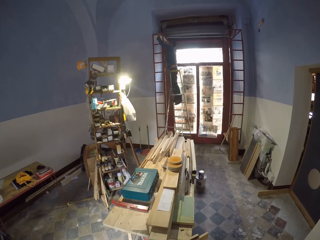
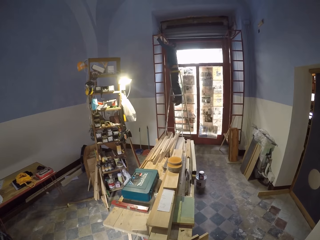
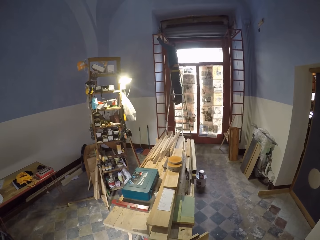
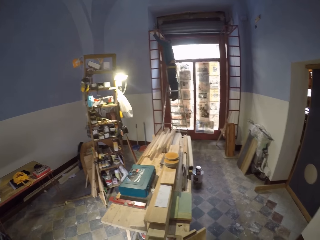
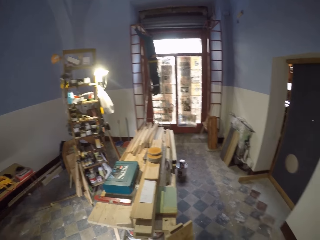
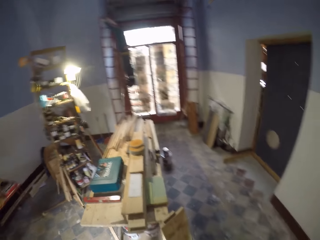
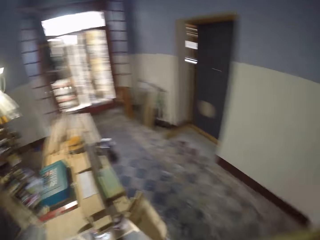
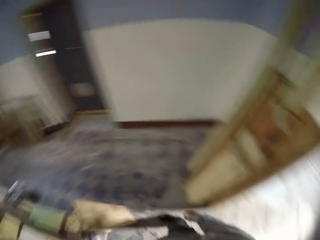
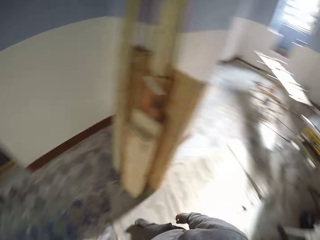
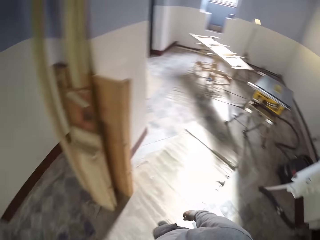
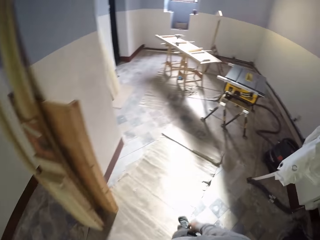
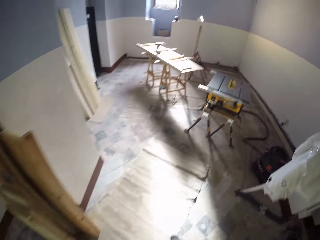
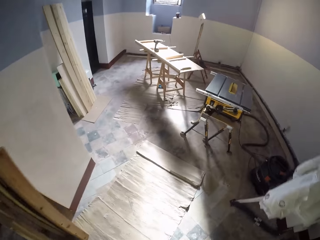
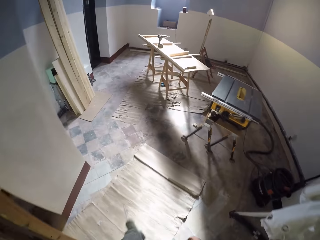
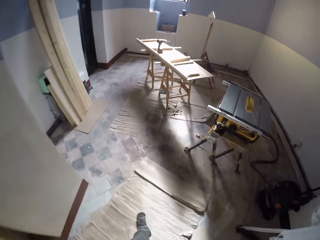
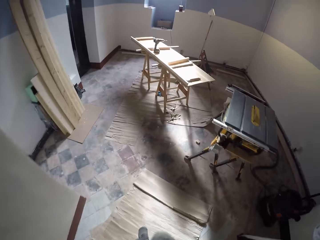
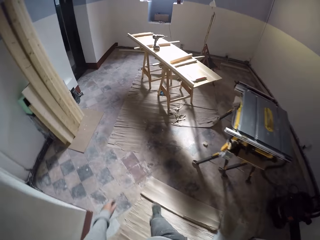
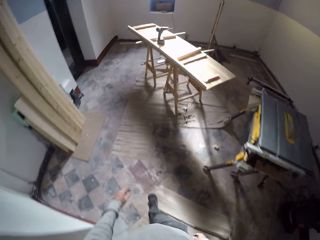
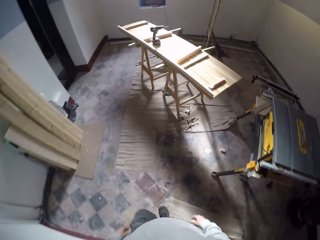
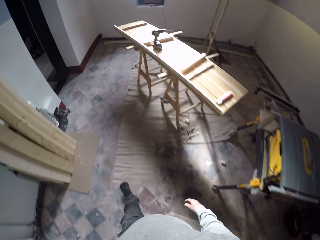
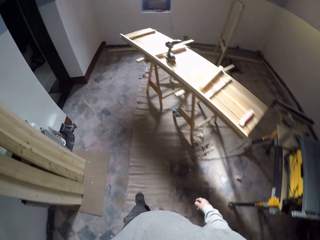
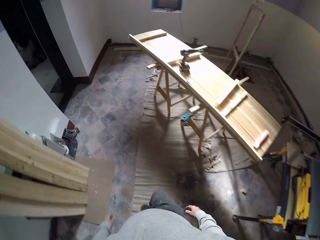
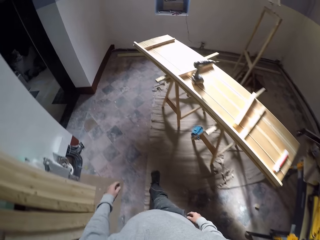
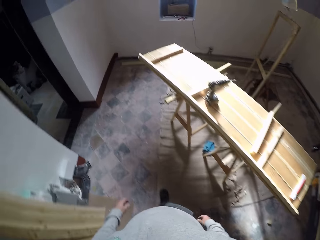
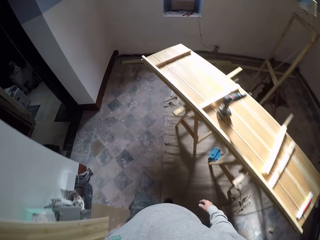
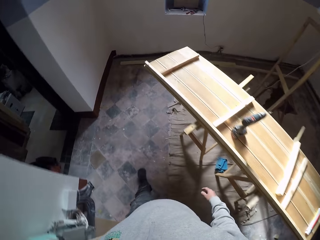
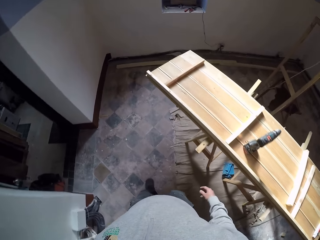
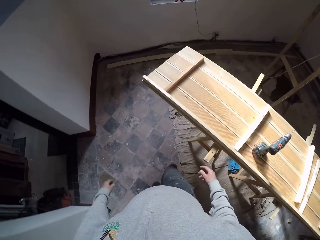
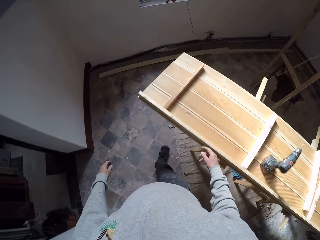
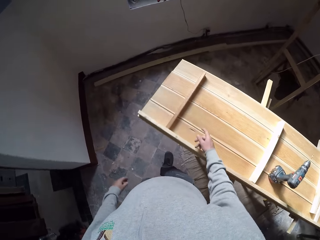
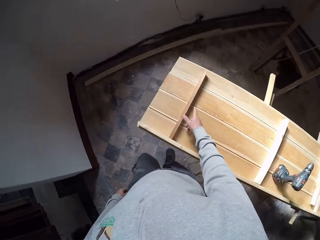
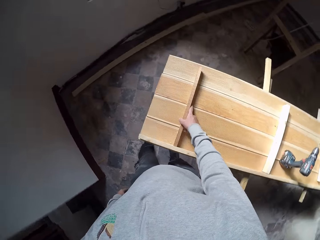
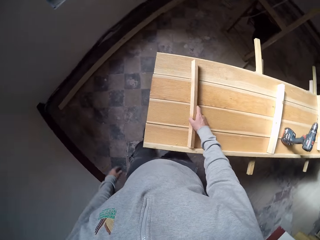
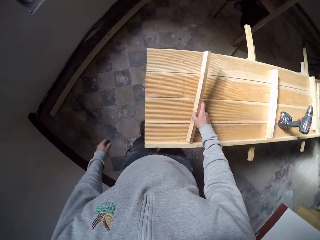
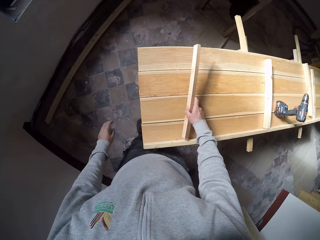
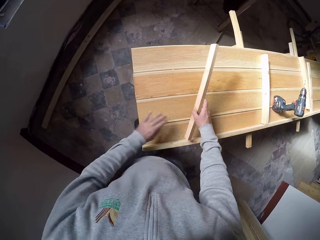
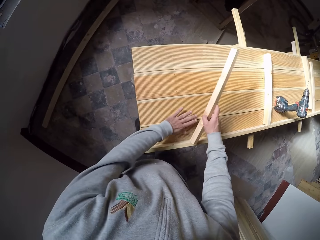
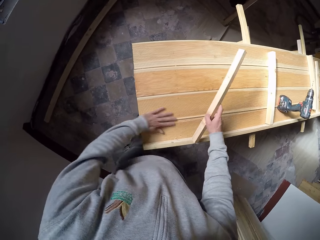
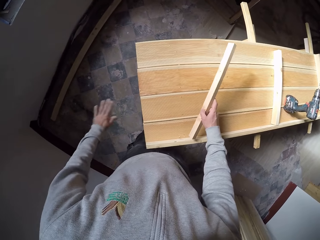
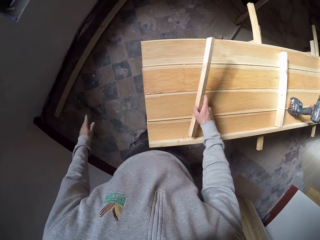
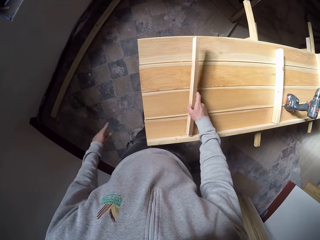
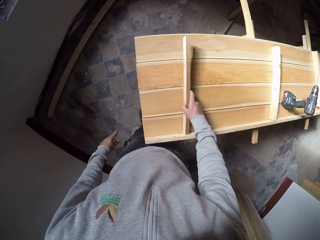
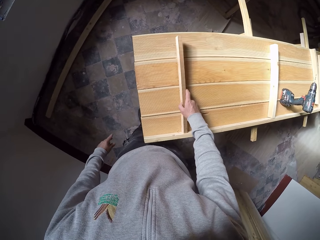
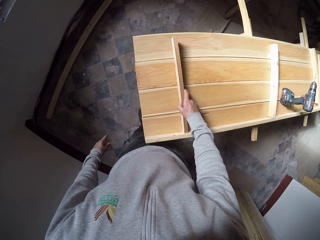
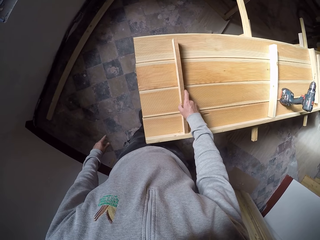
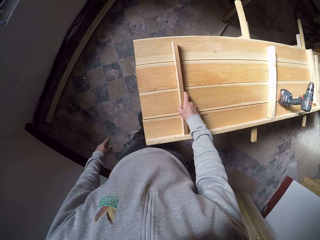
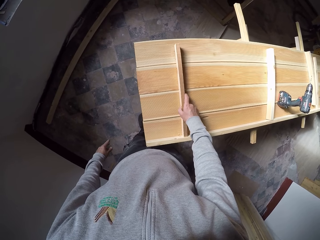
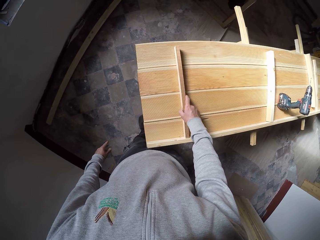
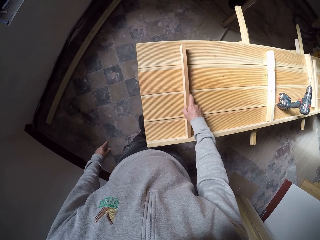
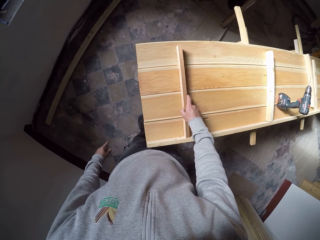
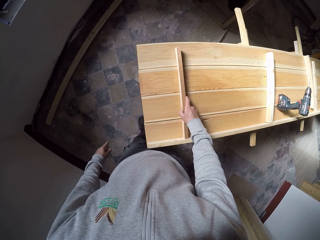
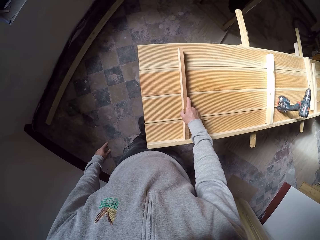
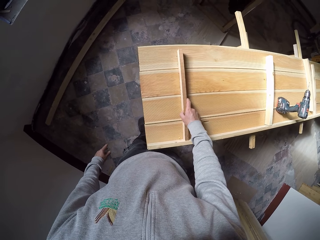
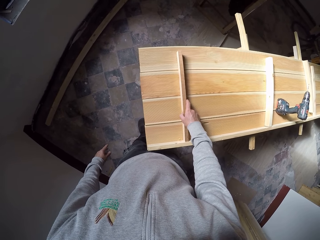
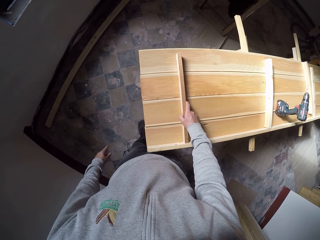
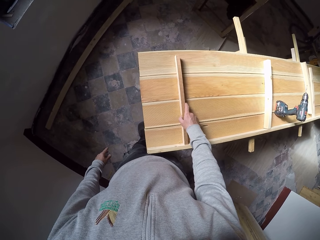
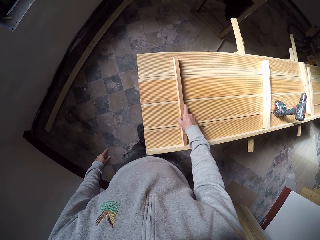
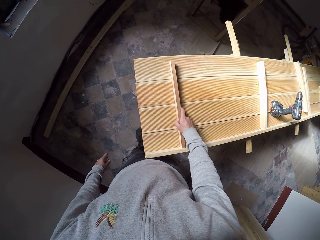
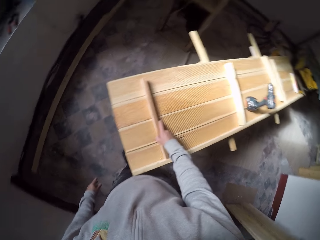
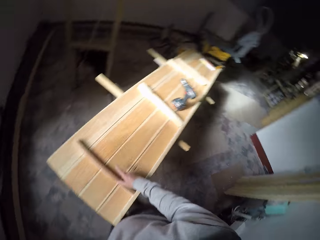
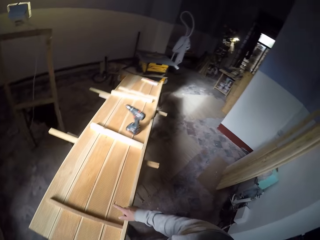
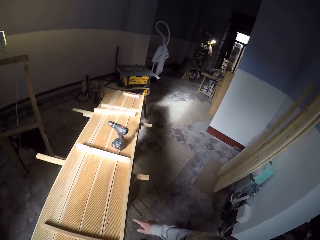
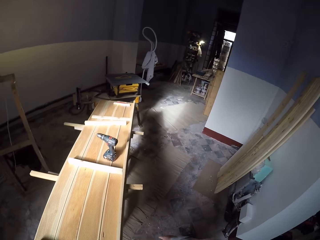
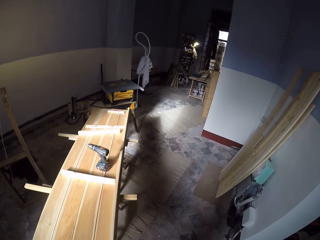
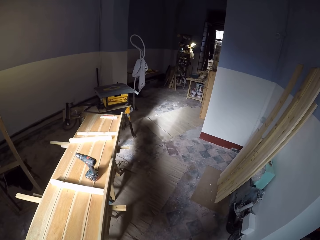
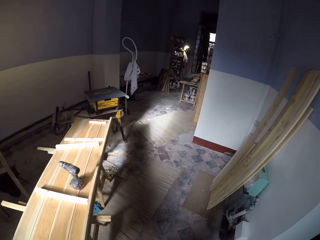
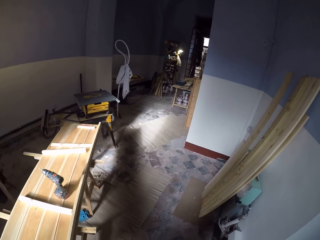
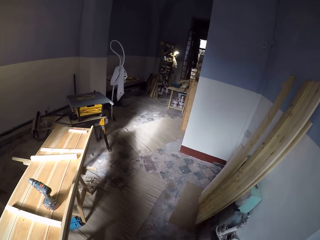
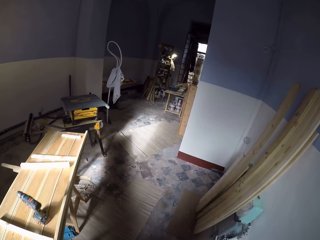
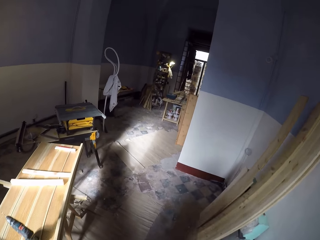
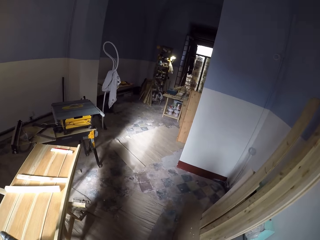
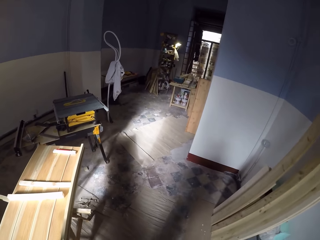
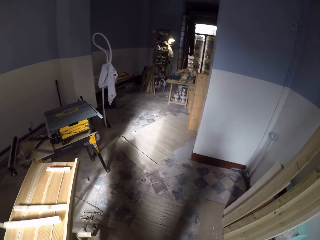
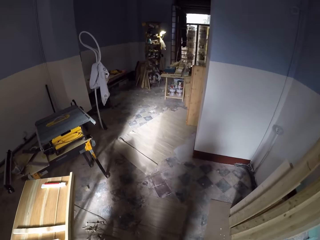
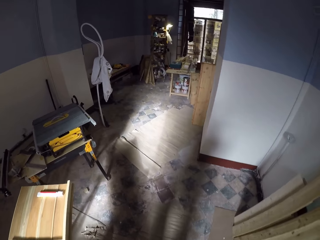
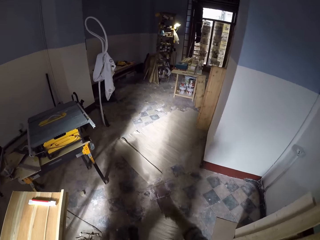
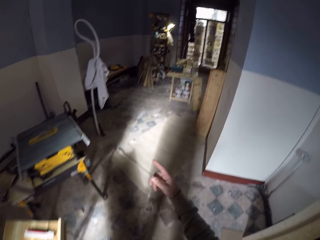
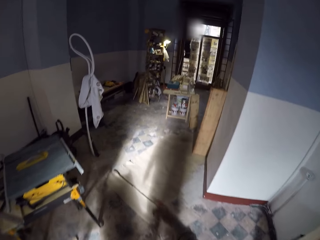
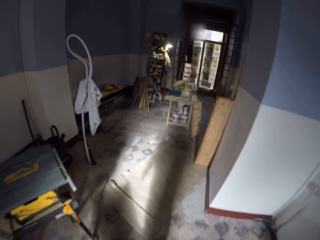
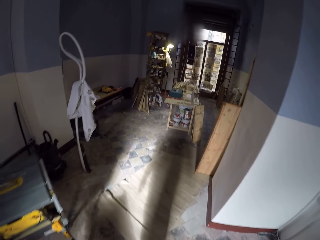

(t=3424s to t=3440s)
The camera wearer turns to the other side. They look around the room. They walk towards the wood. They pick the wooden rod, wipe the wood and put down the wooden rod. They look on the other side. They walk around the room.

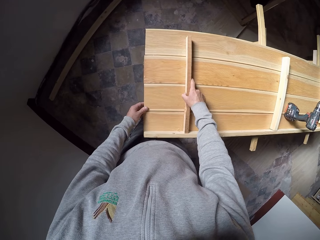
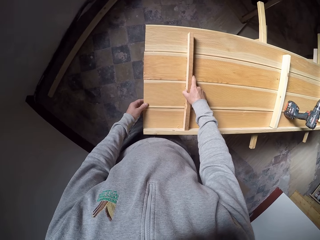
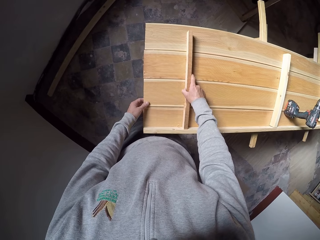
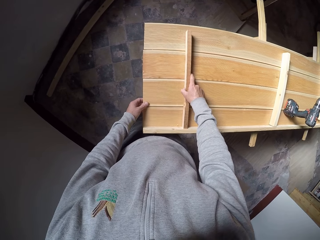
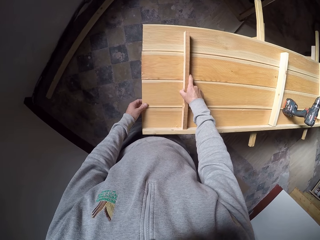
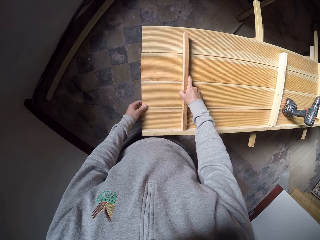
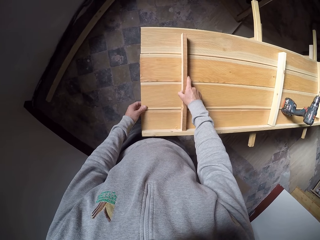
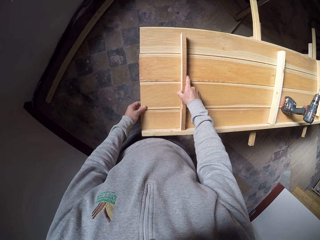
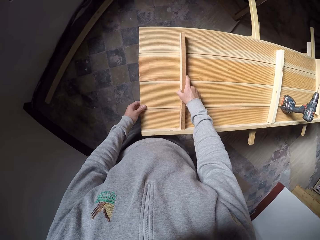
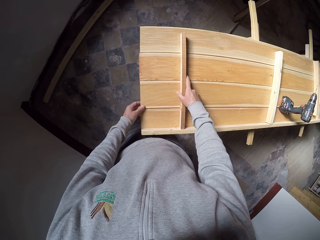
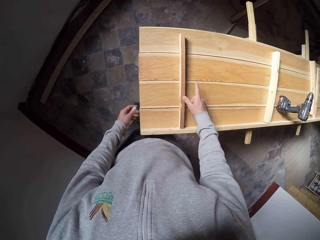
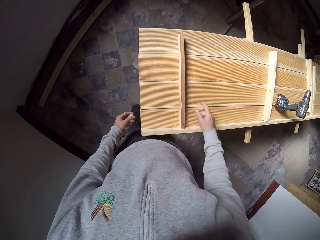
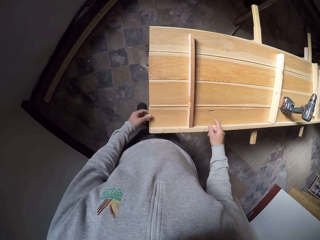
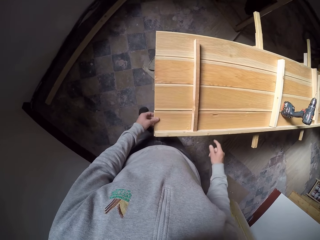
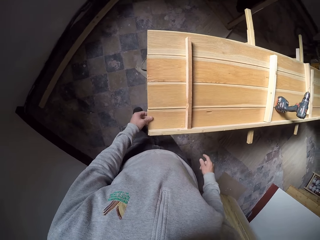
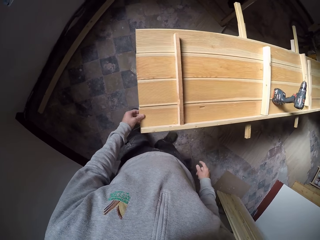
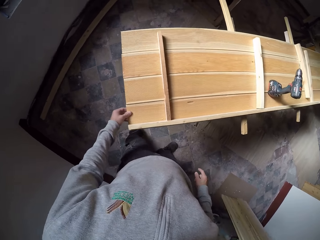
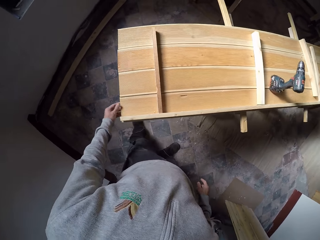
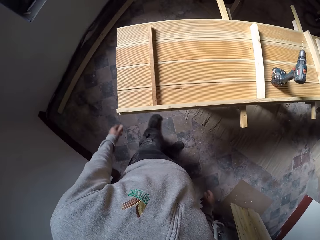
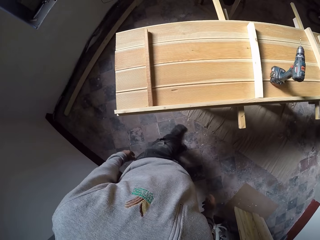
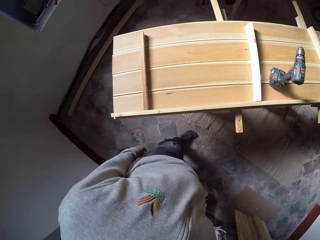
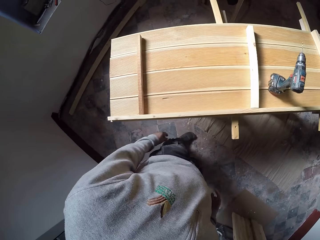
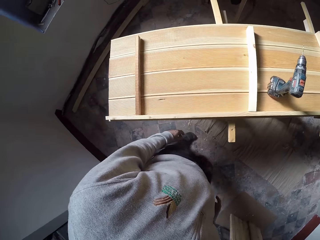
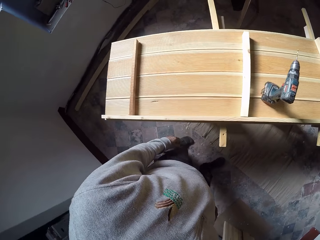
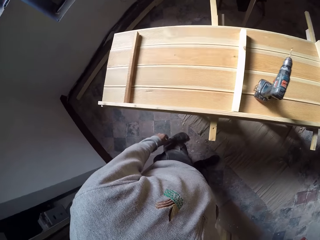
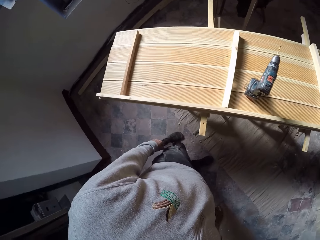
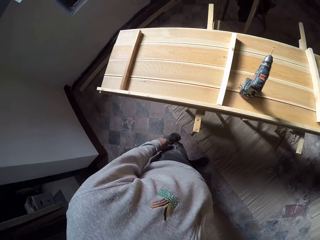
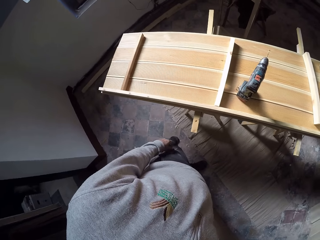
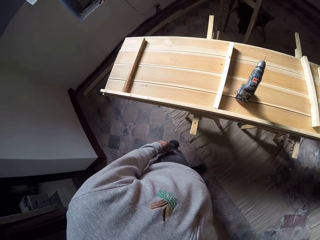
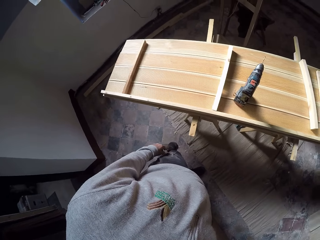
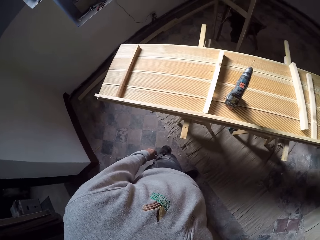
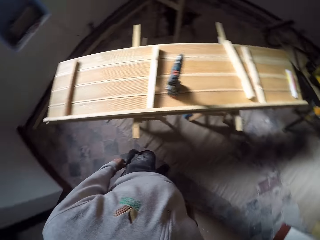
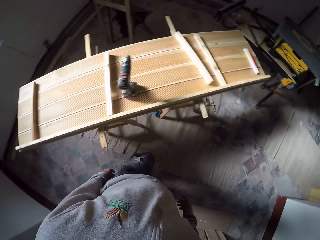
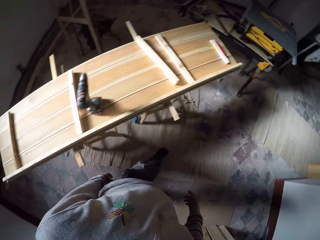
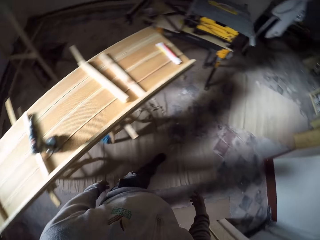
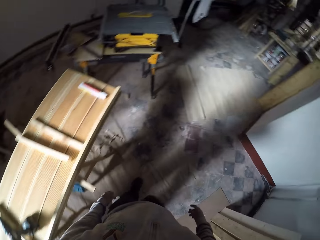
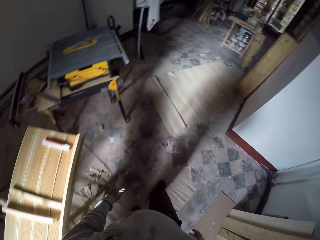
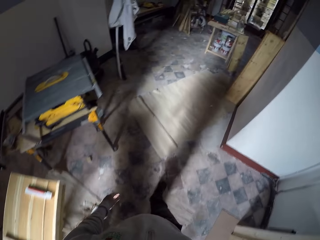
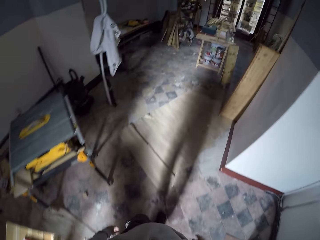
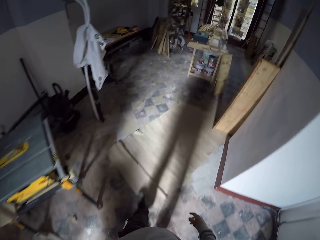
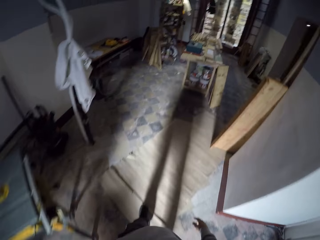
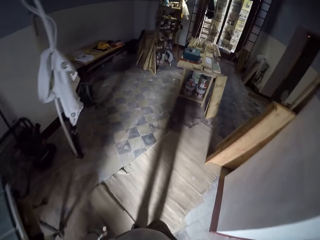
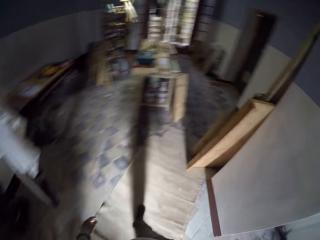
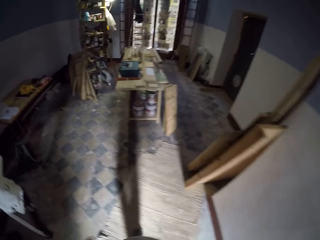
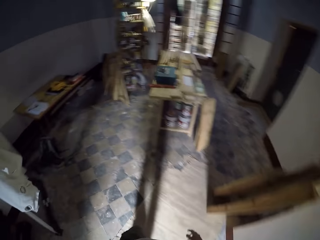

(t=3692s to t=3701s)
The camera wearer holds the plank with his left hand. He holds a small plank on the plank with his left hand. He adjusts the small plank on the plank with his right hand. He moves around in a room.
